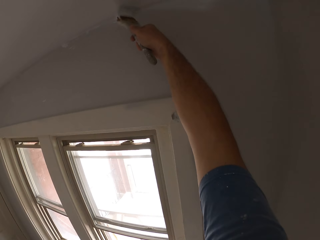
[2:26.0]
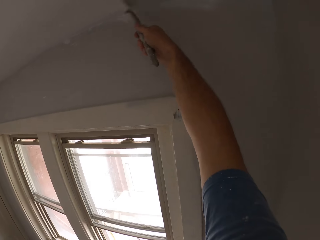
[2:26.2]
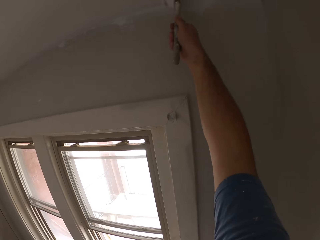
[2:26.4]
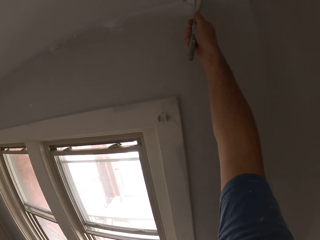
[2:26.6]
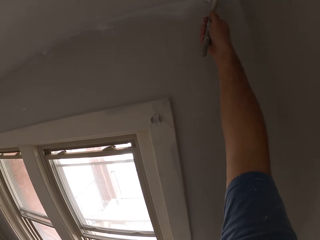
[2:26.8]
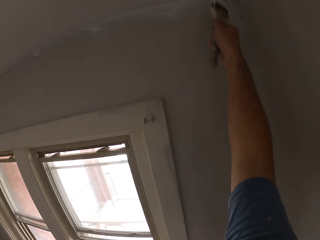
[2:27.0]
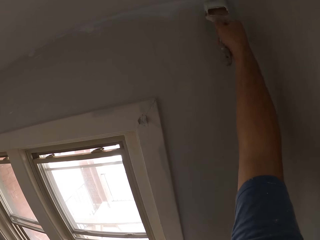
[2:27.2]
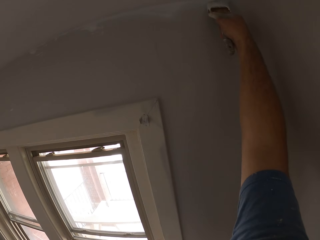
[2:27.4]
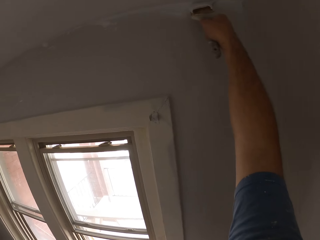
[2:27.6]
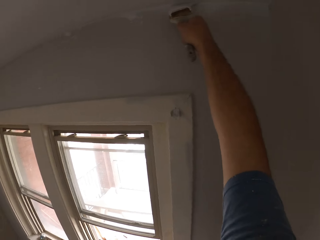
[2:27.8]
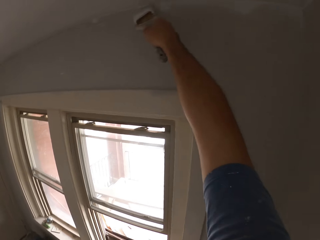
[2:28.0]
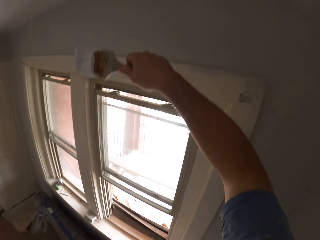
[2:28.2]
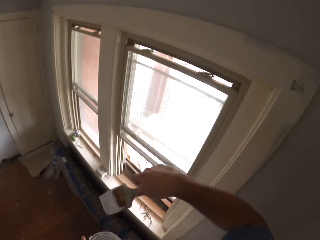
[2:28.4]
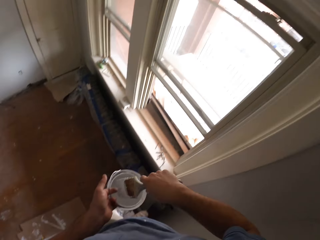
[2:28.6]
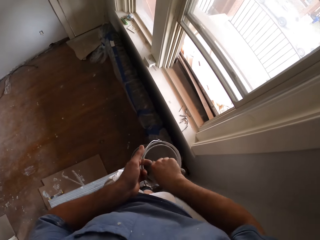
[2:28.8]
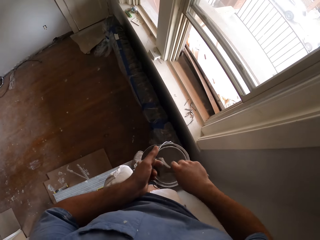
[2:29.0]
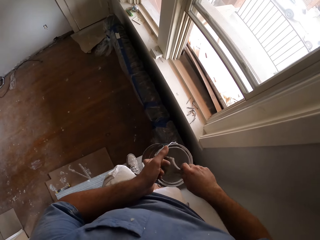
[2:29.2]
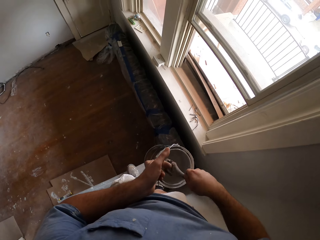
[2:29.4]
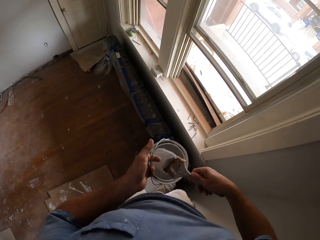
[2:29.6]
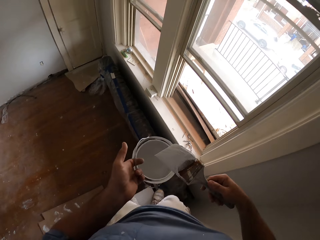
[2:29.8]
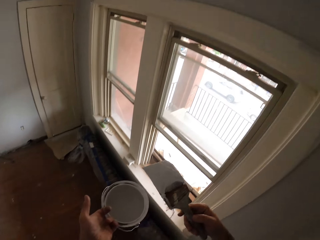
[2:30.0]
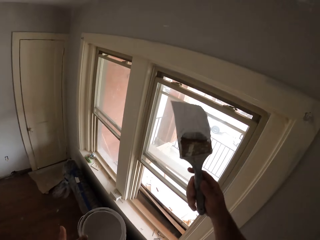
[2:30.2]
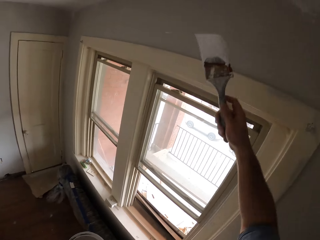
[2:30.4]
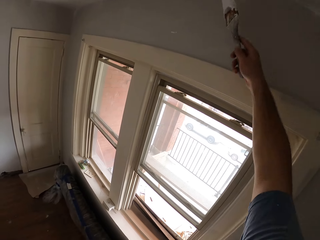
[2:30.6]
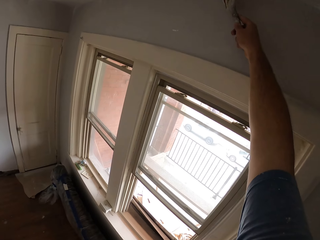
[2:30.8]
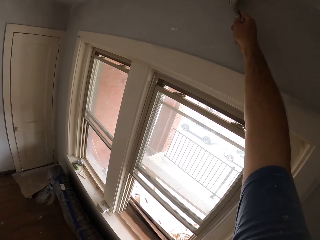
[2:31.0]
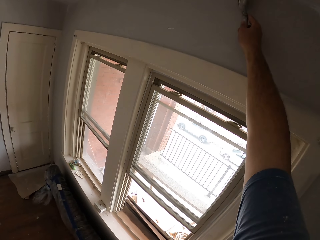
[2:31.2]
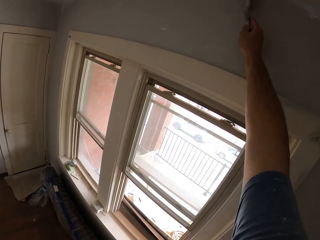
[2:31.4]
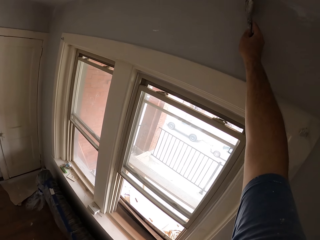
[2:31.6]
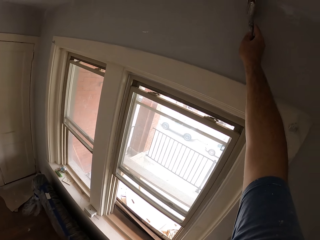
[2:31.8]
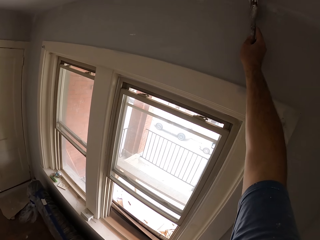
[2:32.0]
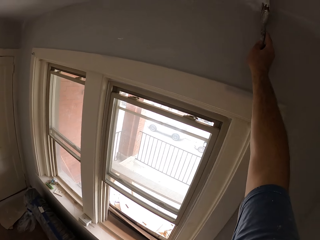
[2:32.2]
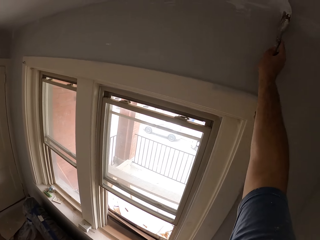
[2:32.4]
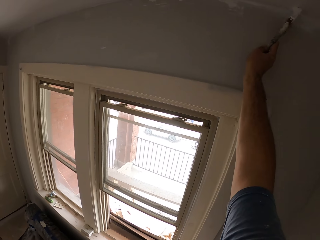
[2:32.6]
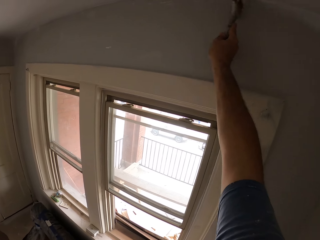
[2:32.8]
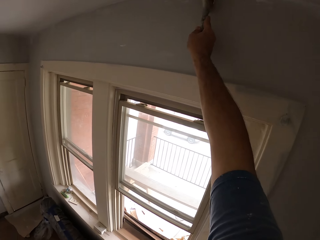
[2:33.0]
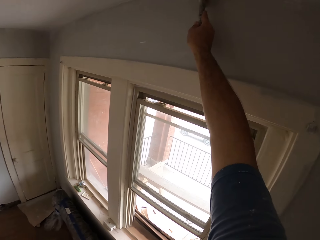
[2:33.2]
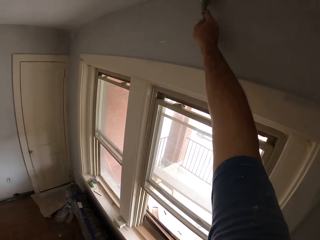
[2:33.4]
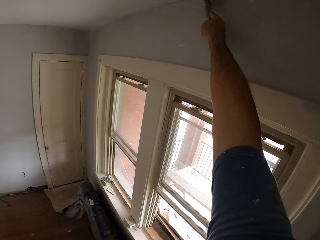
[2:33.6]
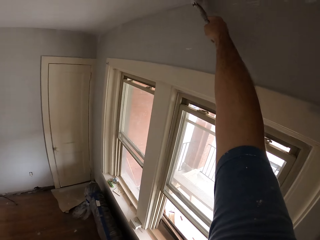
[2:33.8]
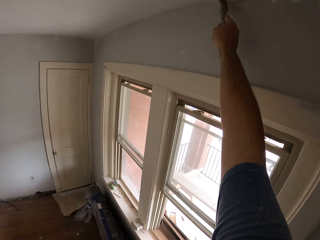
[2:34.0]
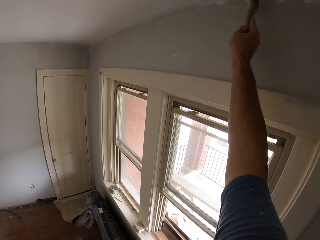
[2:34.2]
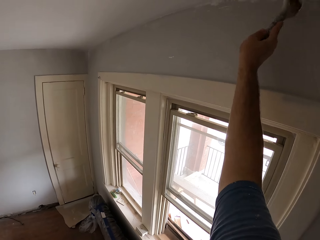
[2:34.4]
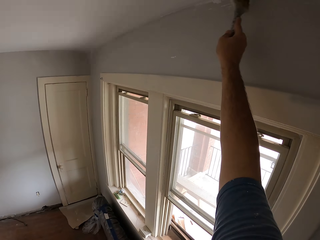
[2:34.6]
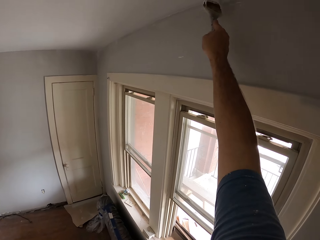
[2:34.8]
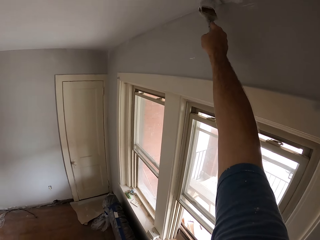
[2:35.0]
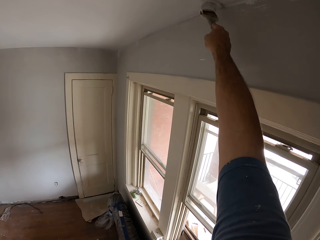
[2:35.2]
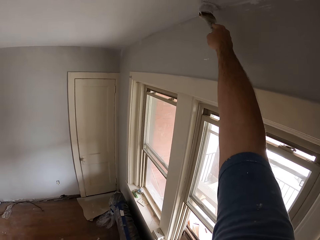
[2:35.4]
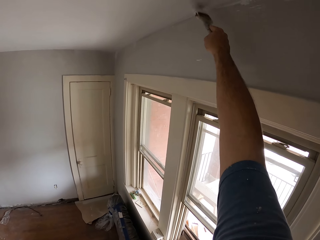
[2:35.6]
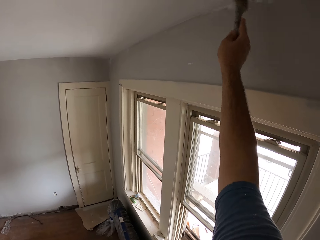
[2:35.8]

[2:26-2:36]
The camera wearer scoops up paint with the paint brush from the paint can. They paint another part of the ceiling or wall with the paint brush.

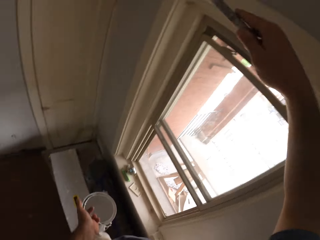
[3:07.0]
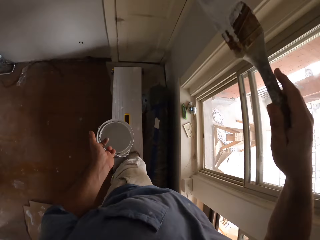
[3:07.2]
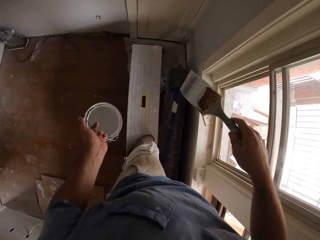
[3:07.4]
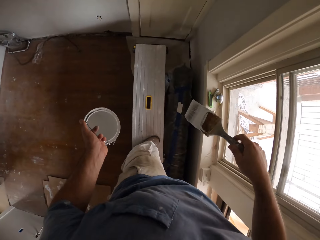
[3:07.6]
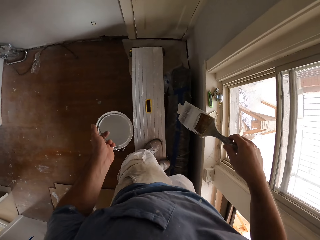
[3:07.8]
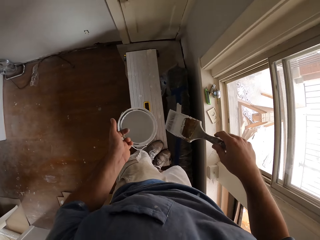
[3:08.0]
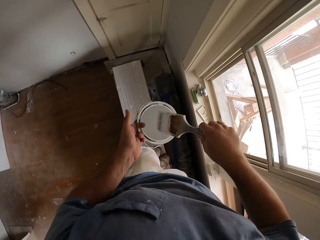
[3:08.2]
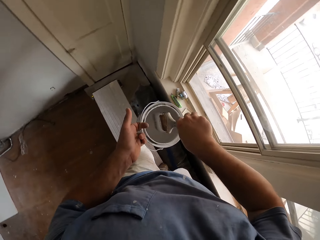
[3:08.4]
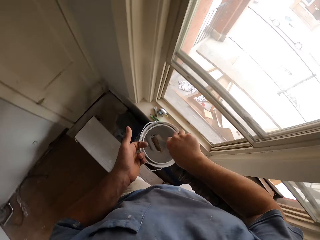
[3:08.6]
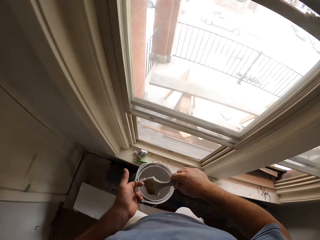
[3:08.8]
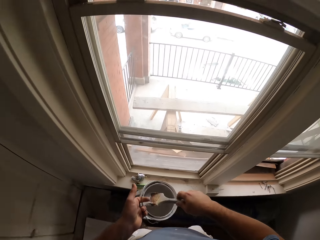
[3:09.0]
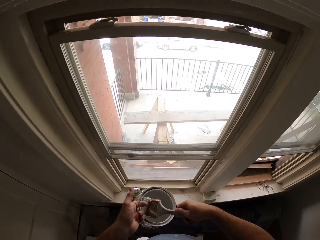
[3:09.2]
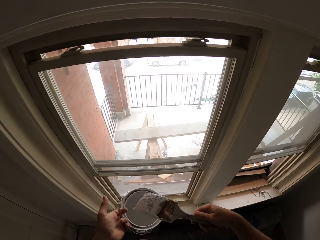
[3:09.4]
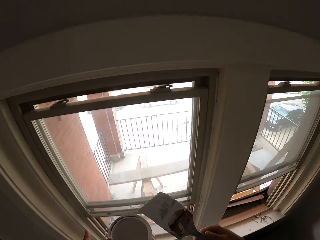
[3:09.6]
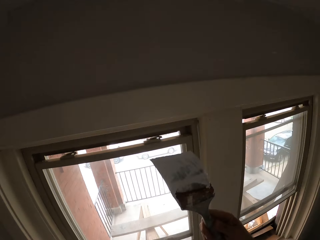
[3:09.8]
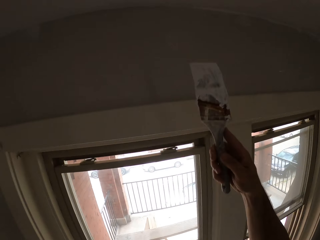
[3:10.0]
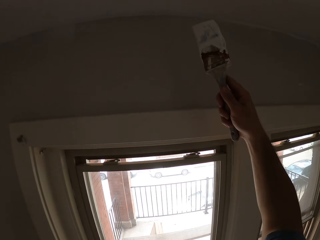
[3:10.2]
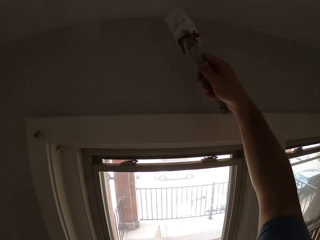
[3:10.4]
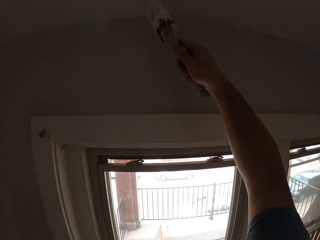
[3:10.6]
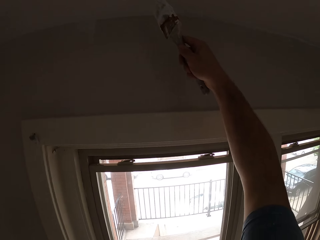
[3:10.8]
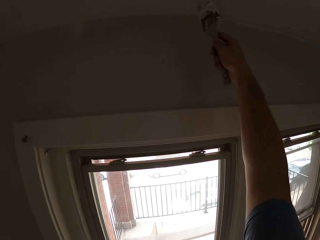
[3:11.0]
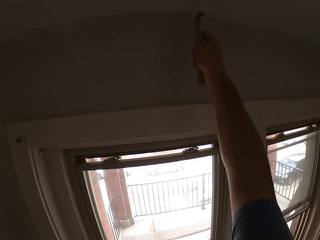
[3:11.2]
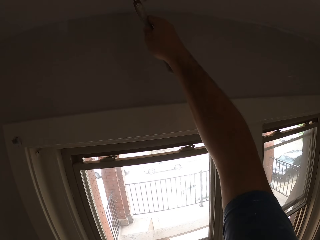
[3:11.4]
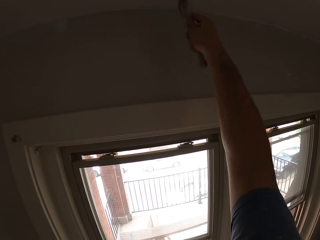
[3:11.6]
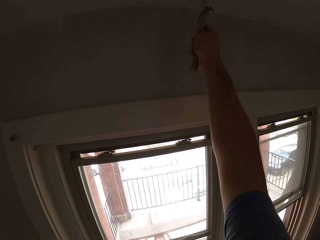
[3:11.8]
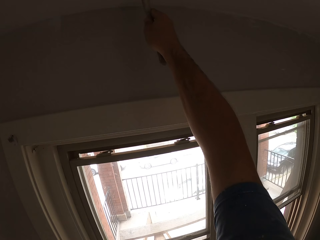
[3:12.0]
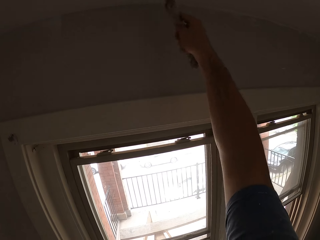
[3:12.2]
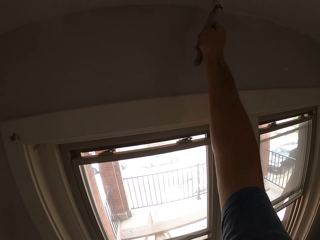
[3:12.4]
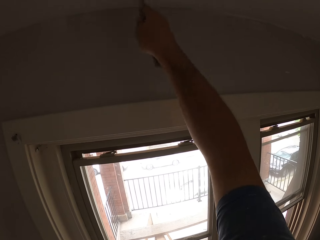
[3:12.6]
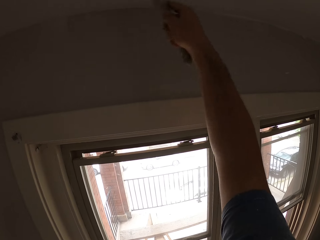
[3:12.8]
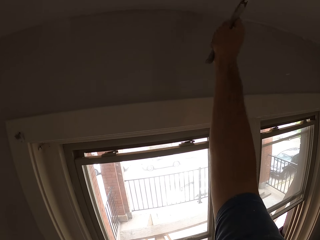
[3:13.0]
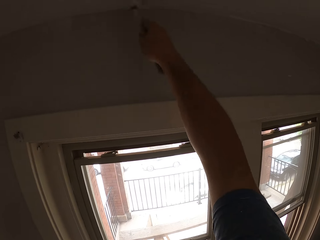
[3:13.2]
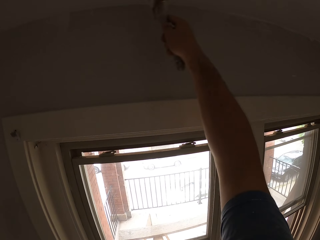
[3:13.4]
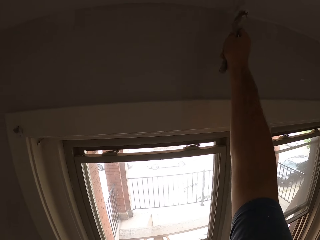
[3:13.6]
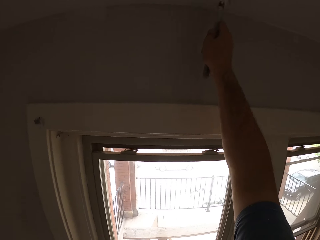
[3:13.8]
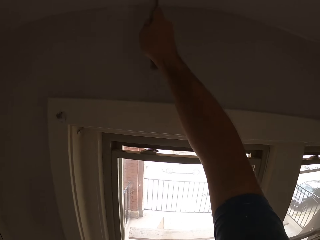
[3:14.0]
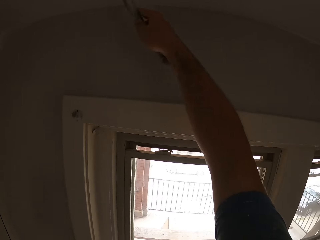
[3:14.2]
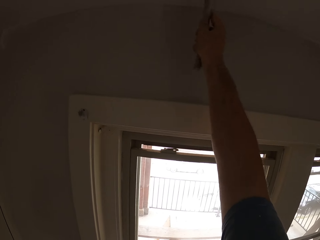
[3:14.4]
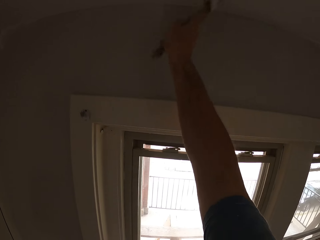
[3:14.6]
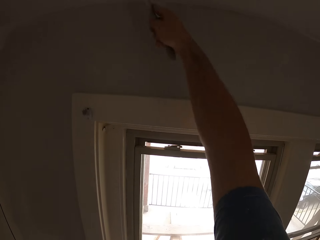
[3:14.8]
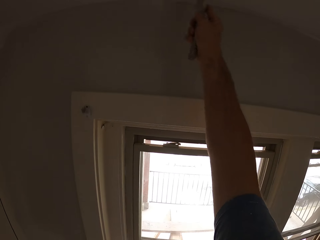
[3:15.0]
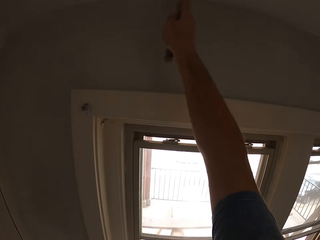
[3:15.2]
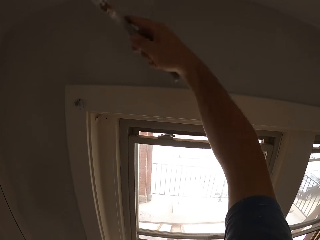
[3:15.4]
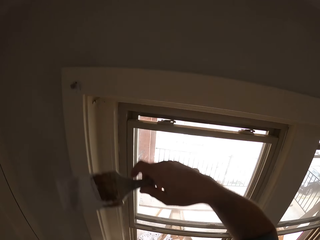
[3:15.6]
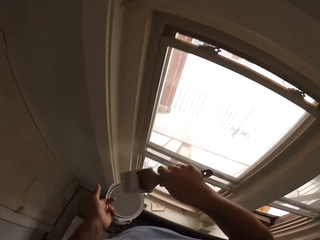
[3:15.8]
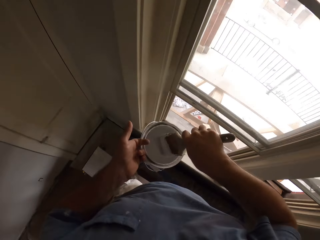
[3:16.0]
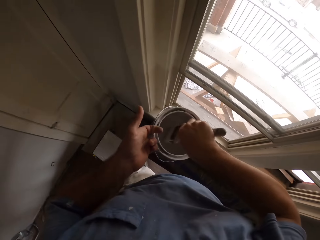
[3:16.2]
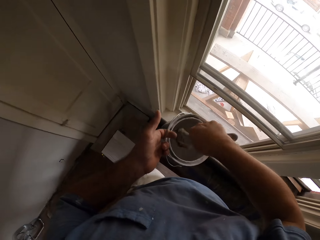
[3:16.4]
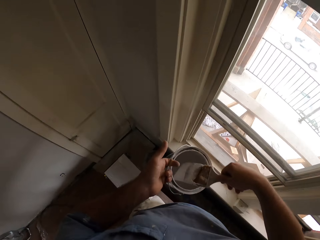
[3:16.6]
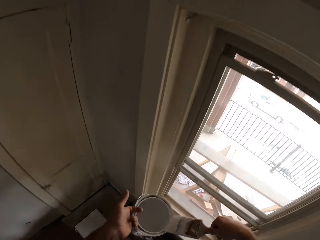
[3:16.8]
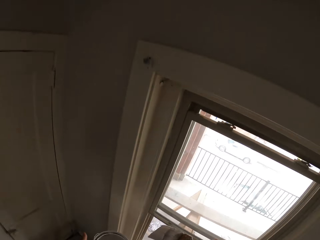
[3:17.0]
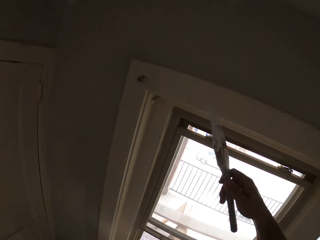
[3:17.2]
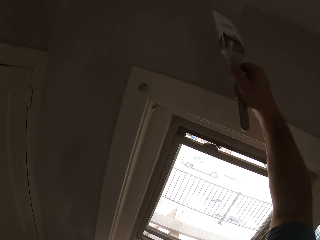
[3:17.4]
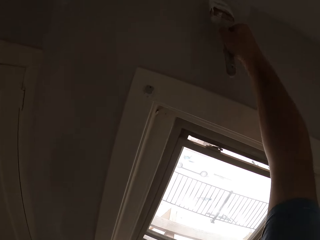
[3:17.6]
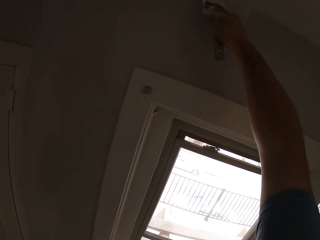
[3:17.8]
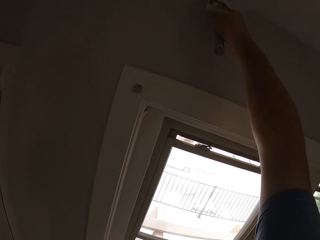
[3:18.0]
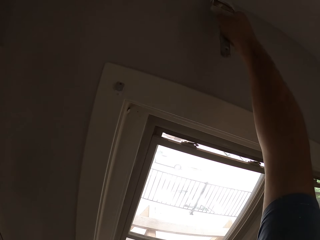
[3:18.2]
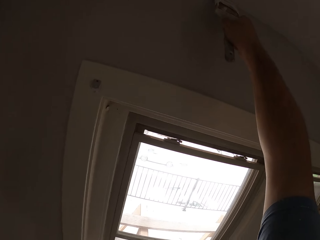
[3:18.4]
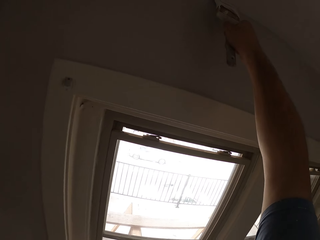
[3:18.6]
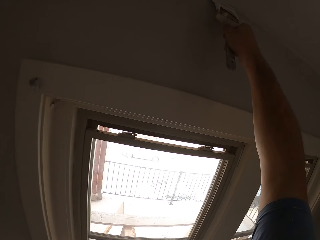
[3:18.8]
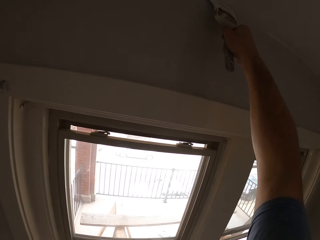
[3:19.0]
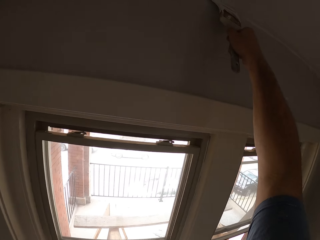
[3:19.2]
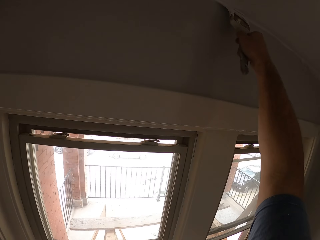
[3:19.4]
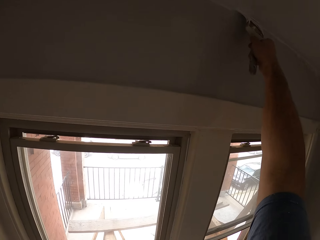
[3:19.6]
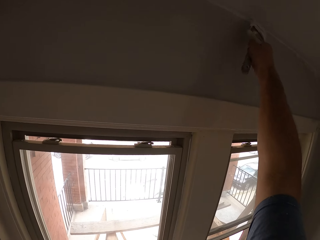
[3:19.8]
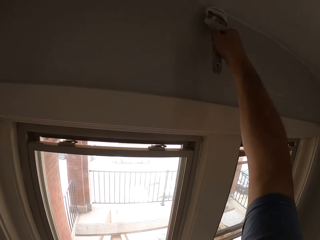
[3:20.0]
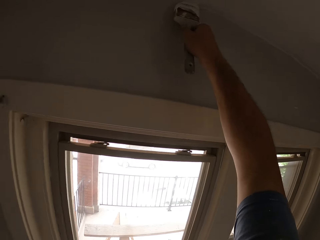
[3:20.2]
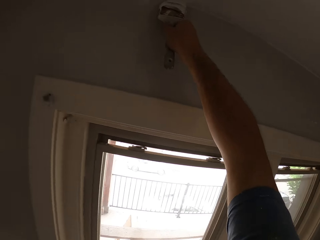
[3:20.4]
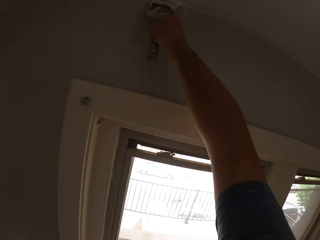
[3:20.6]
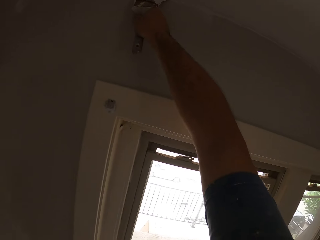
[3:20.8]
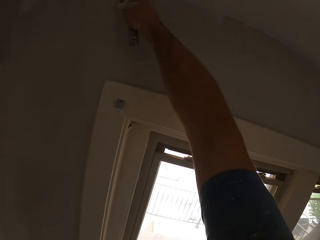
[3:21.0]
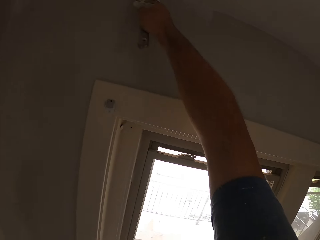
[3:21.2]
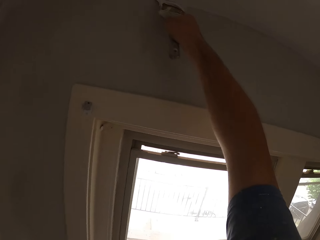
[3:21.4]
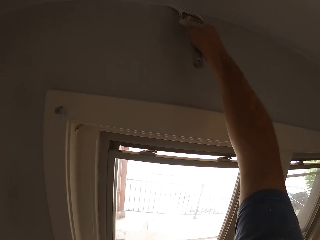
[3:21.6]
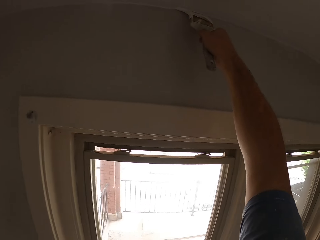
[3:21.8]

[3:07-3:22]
The camera wearer scoops up paint with the paint brush from the paint can. They paint another part of the ceiling or wall with the paint brush. They scoop up paint with the paint brush from the paint can. They paint another part of the ceiling with the paint brush.
